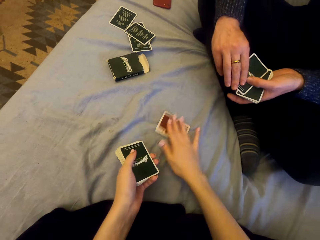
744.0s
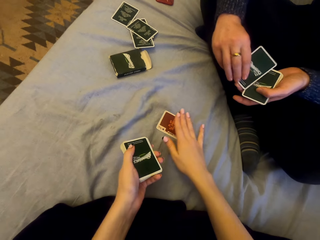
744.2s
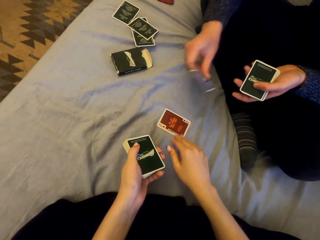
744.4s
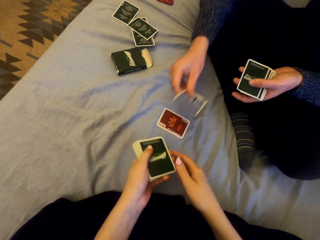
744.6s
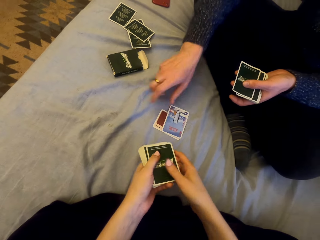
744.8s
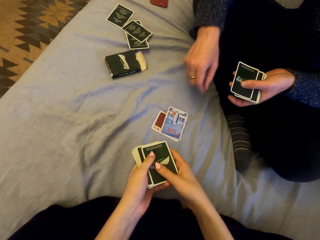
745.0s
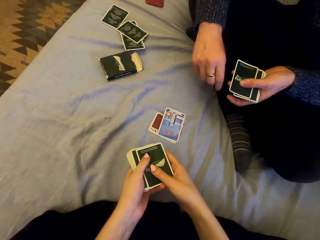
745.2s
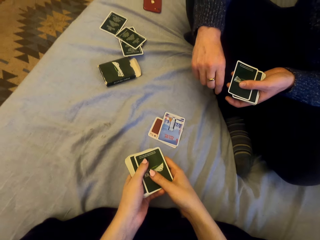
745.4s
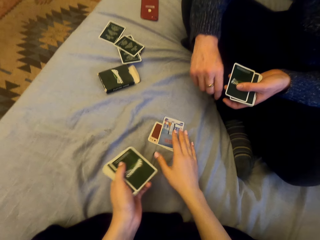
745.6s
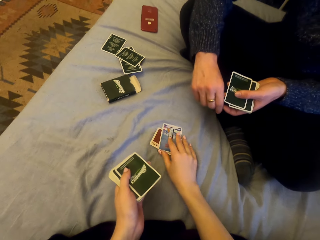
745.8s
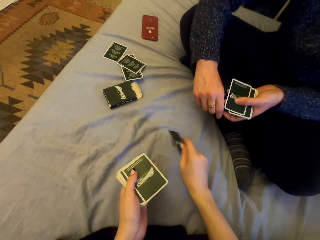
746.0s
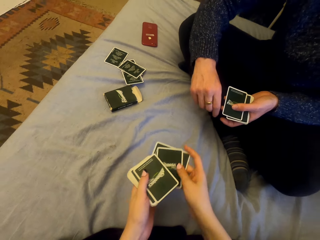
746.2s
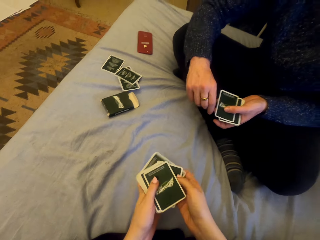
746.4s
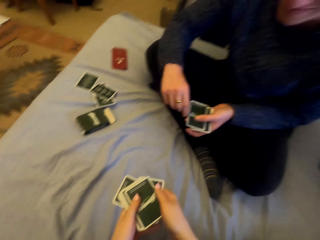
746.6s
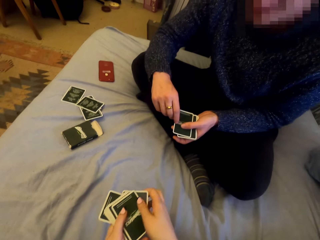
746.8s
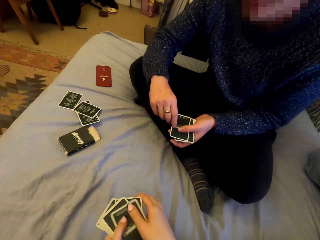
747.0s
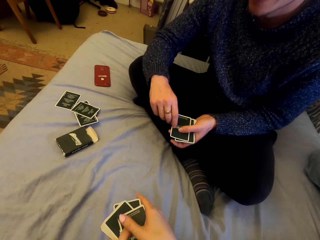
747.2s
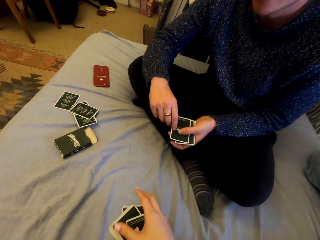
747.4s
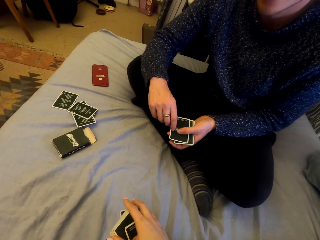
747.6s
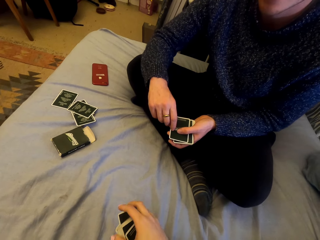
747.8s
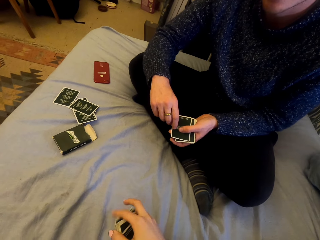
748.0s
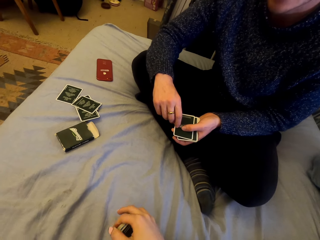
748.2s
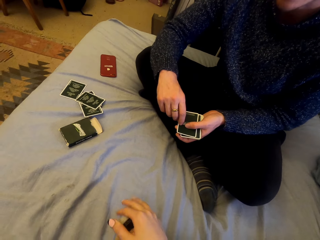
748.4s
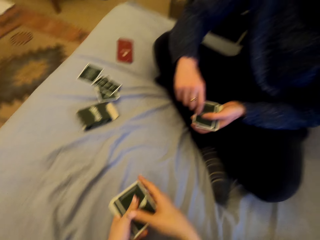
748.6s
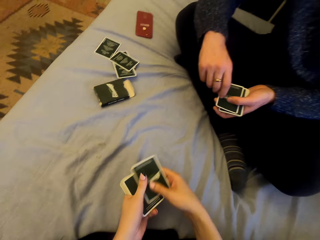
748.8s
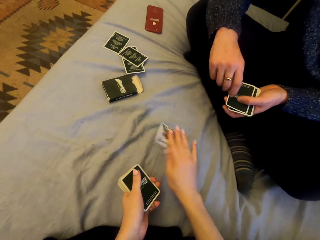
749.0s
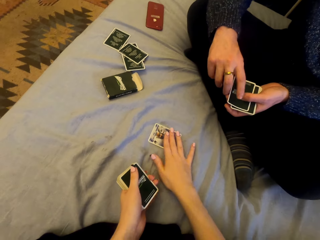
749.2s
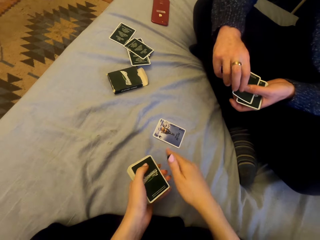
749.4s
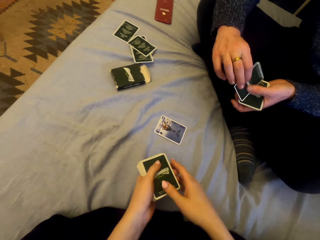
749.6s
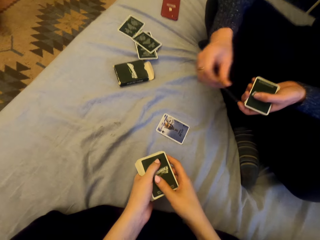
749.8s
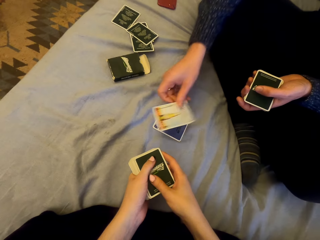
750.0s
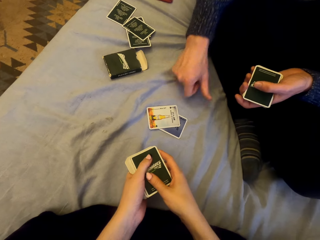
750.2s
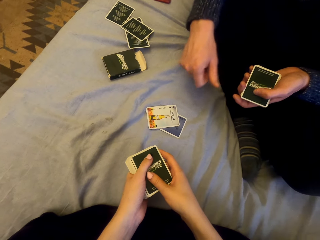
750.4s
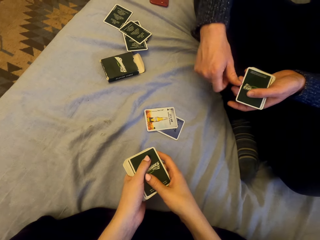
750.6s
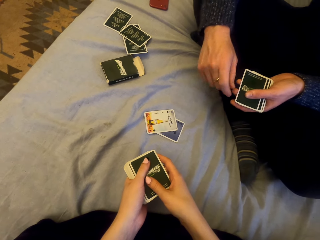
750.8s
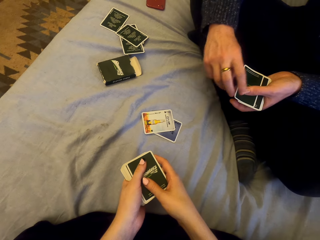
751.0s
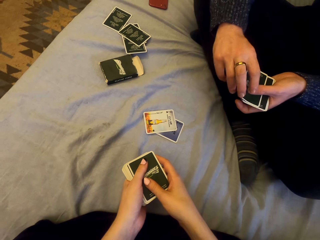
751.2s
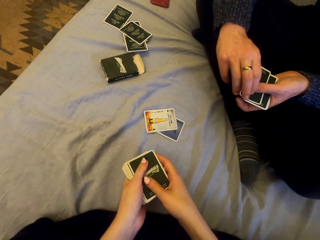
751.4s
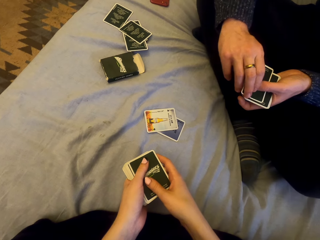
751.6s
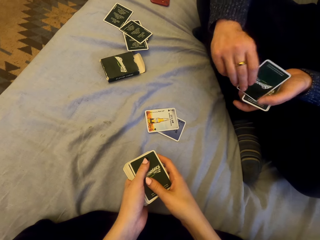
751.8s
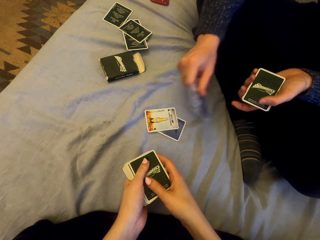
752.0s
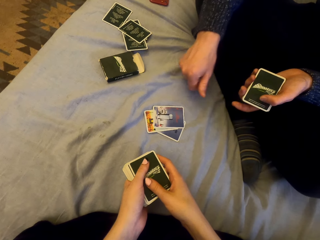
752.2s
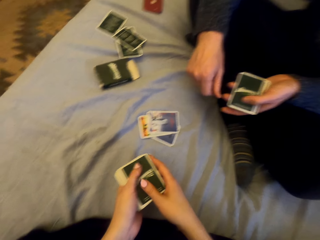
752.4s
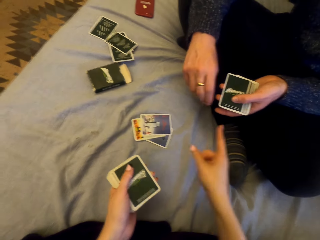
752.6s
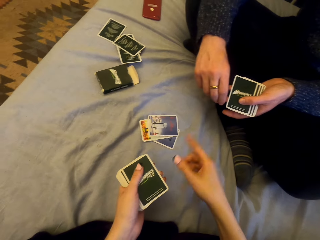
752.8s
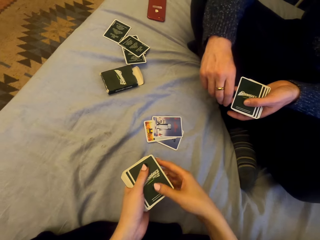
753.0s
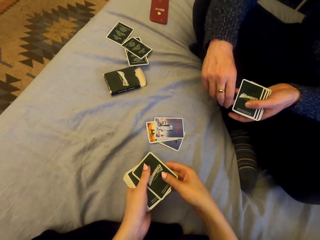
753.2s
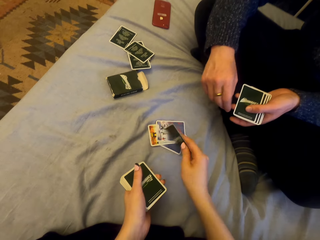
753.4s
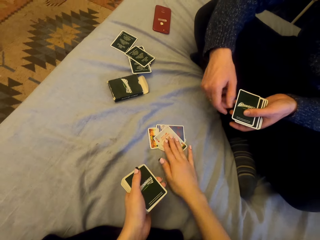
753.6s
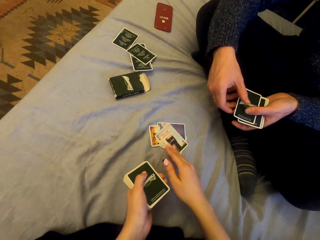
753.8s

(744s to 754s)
The camera wearer plays cards with a man. They put the card down. The man puts the card down. The camera wearer picks the cards and talks with the man. They play cards with the man and put the card down. The man puts the card down. He puts the card down again.

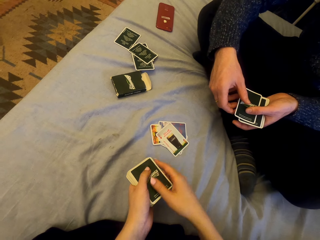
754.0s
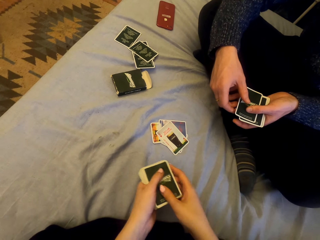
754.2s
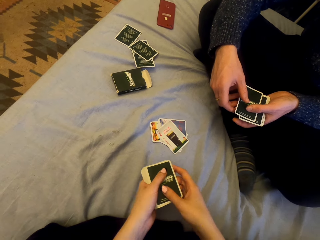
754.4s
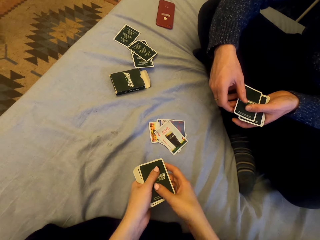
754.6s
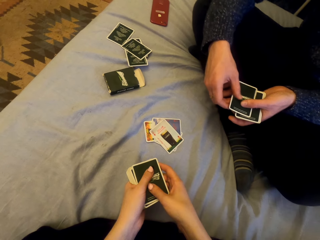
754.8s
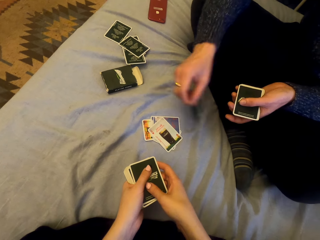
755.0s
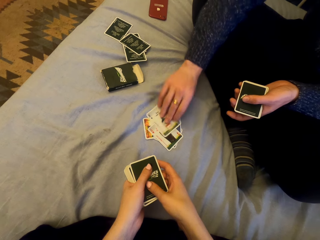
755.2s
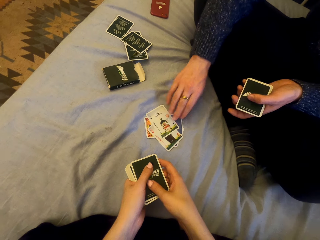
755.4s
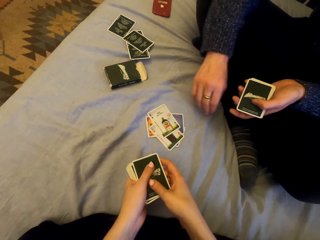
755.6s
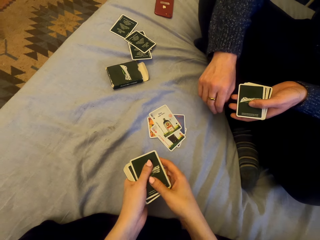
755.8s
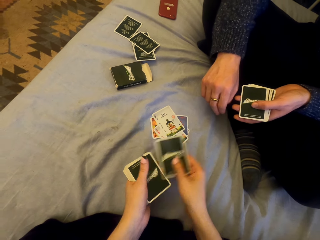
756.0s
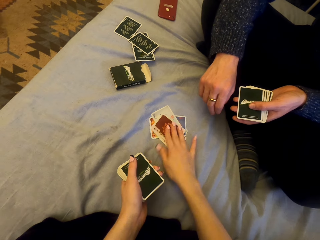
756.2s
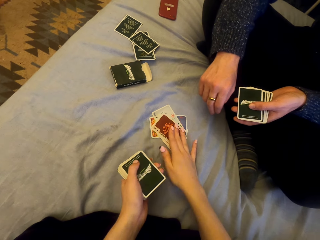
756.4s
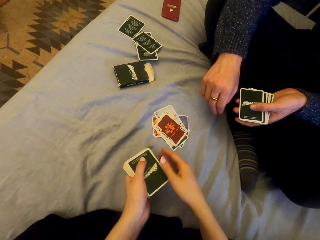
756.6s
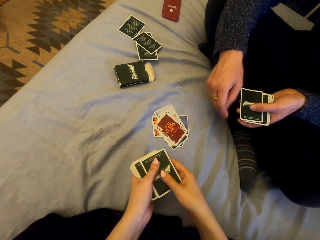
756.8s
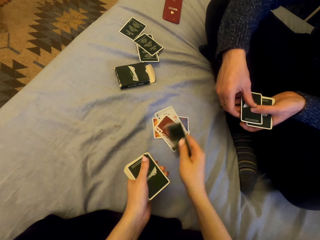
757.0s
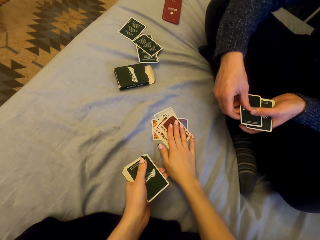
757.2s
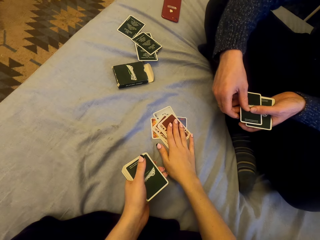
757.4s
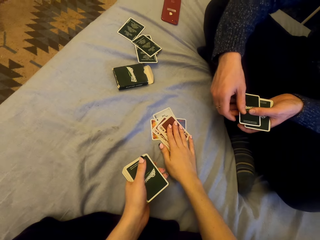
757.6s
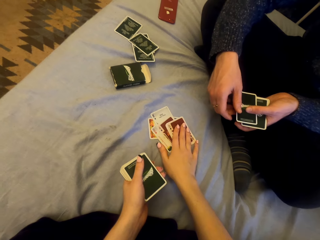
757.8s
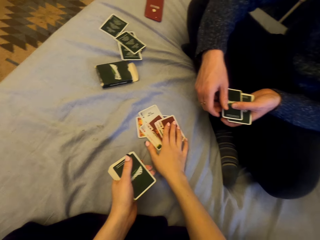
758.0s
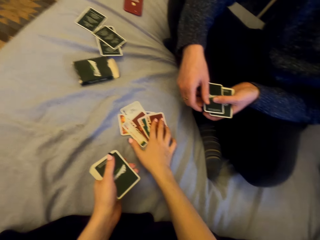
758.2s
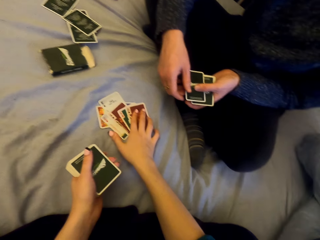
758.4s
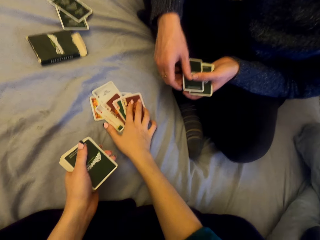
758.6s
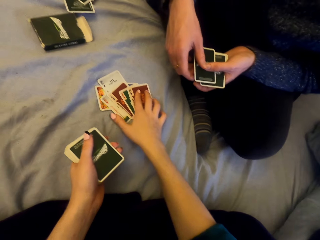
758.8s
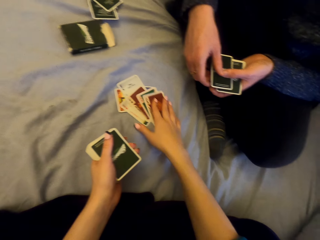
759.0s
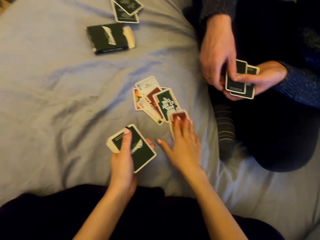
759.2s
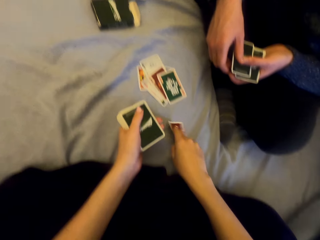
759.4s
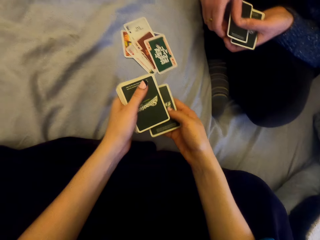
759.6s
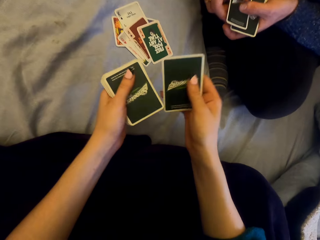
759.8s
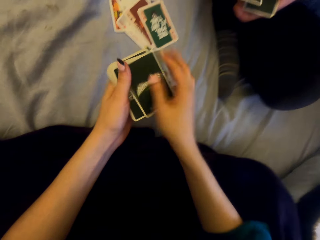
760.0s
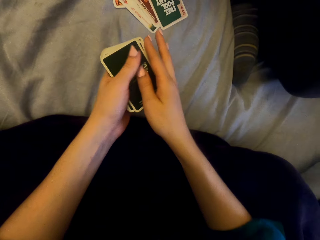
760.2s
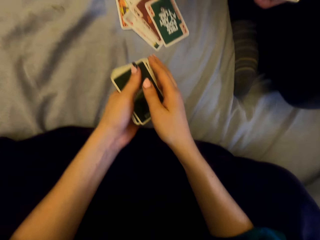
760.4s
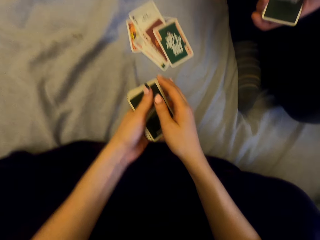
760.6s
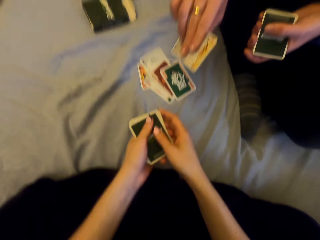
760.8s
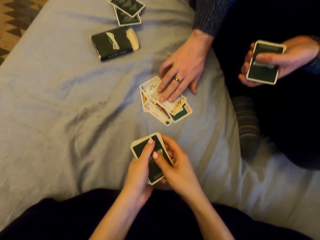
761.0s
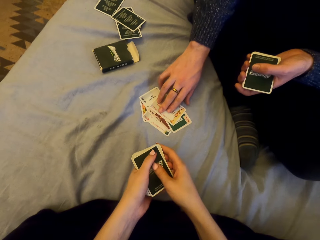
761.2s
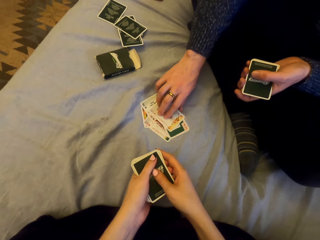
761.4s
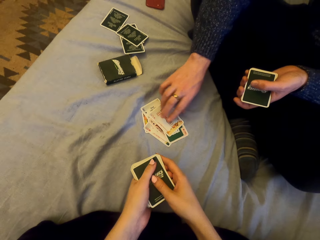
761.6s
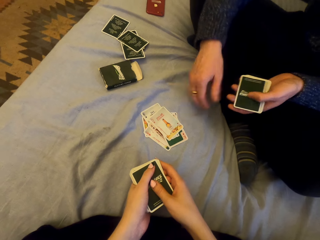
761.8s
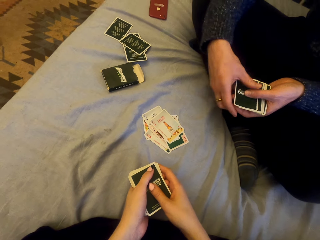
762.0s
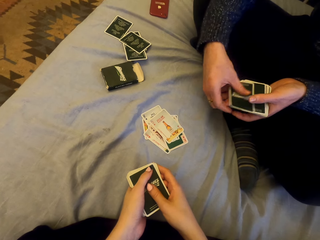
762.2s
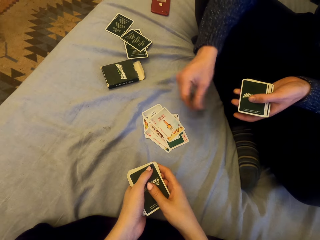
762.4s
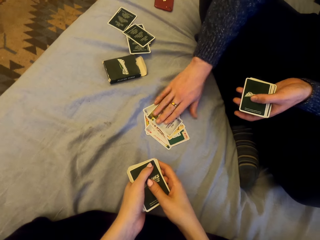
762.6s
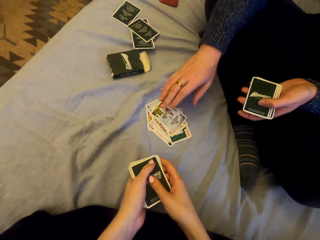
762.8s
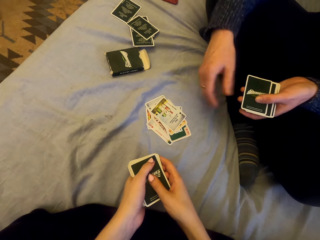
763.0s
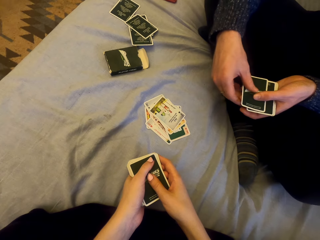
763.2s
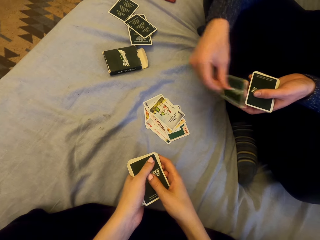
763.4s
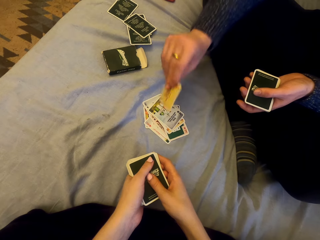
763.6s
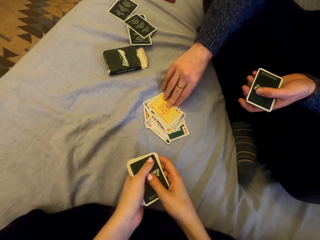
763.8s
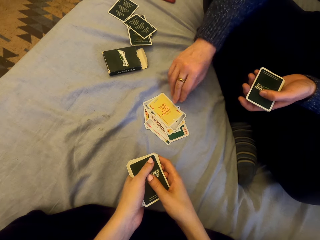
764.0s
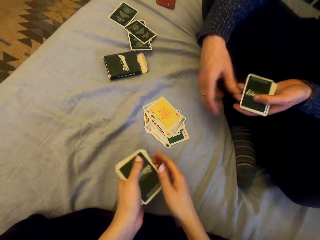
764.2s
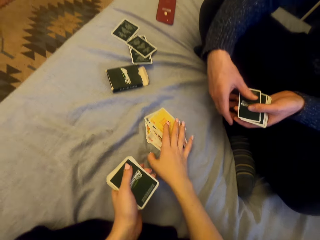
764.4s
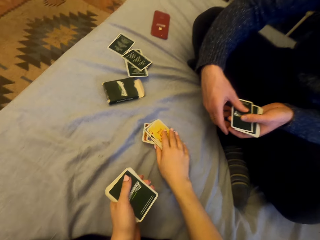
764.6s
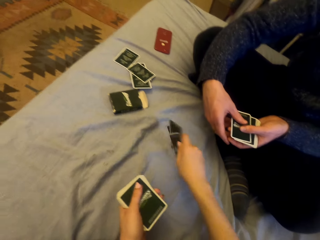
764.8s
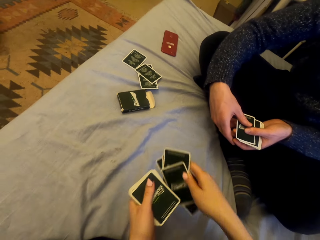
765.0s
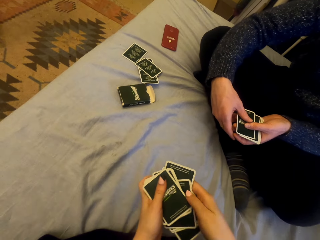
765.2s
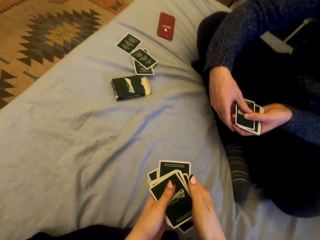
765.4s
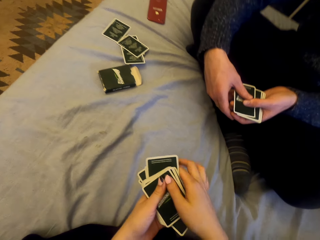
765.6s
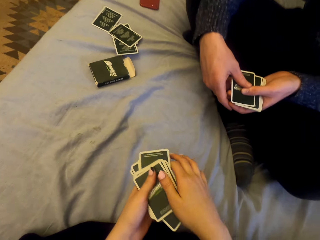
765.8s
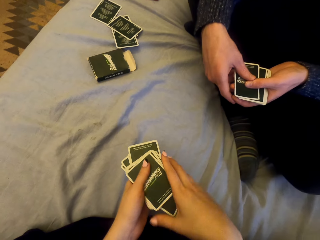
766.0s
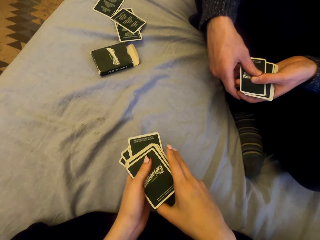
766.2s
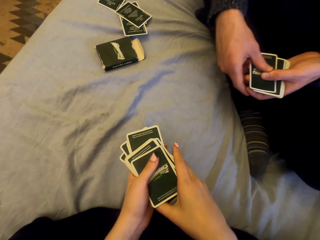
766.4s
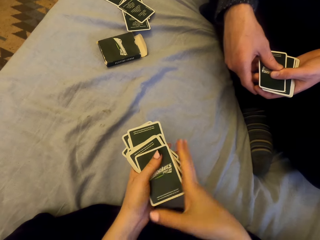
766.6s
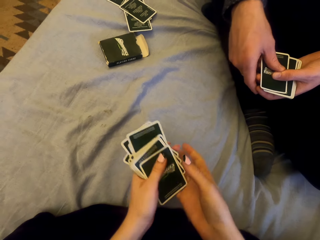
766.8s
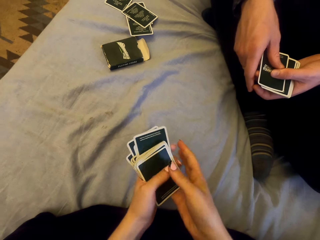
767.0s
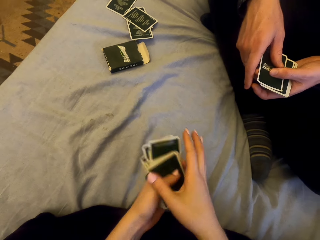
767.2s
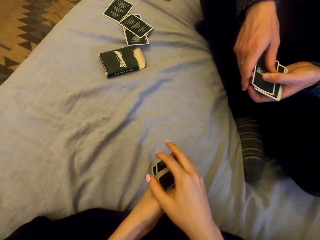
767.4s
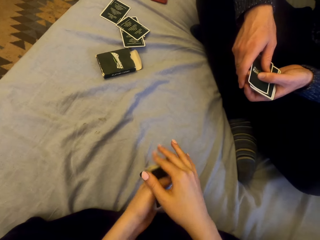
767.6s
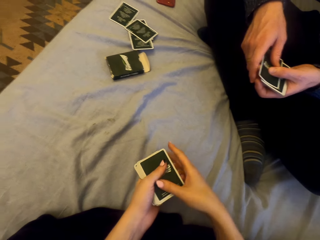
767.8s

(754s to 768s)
The camera wearer puts the card down. A man puts the card down. The camera wearer puts the card down. They put the card down again. They pick a card. The man puts the card down repeatedly. The camera wearer picks the cards and laughs with the man.
